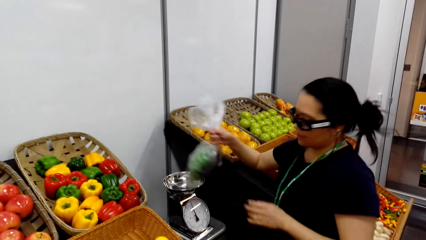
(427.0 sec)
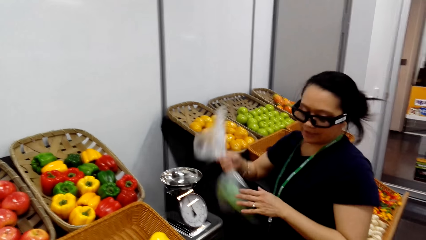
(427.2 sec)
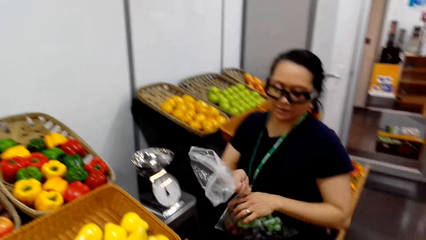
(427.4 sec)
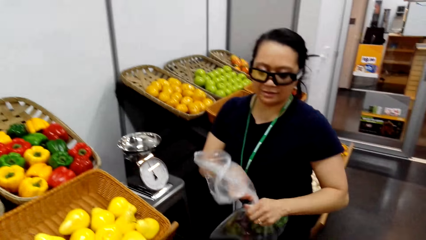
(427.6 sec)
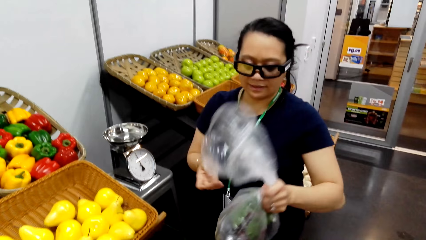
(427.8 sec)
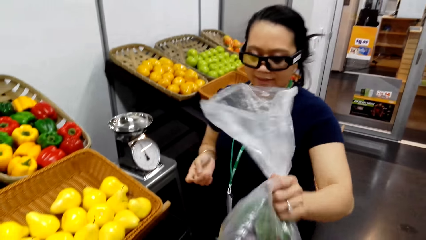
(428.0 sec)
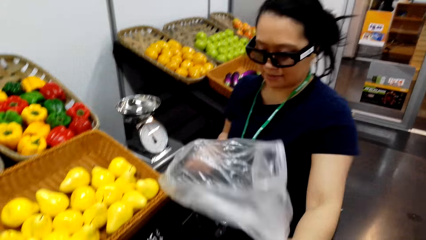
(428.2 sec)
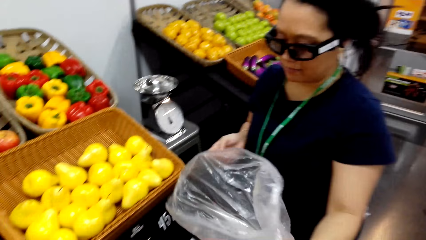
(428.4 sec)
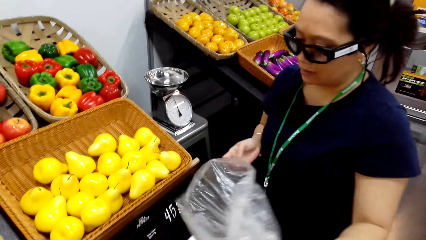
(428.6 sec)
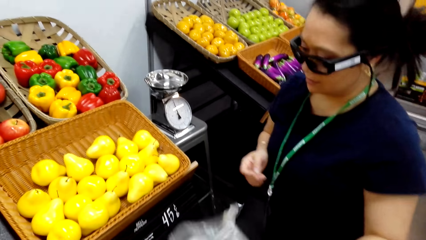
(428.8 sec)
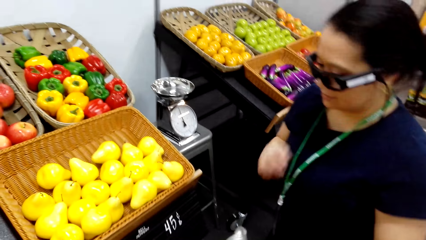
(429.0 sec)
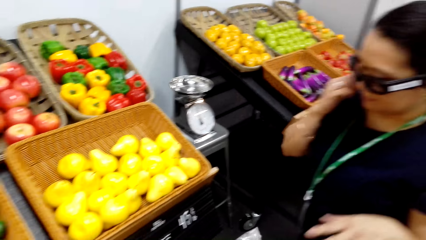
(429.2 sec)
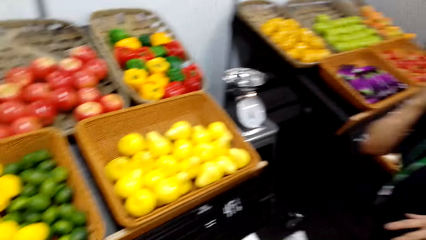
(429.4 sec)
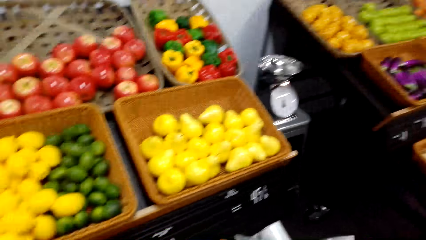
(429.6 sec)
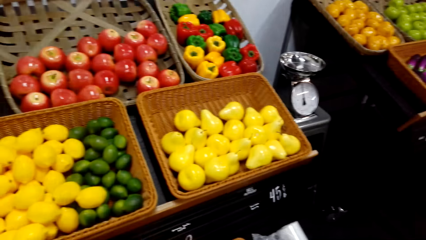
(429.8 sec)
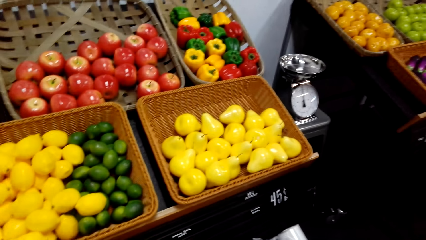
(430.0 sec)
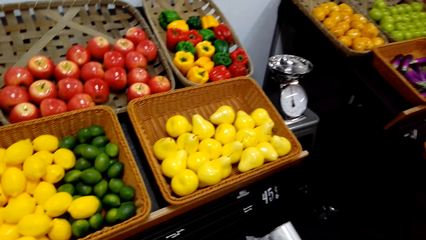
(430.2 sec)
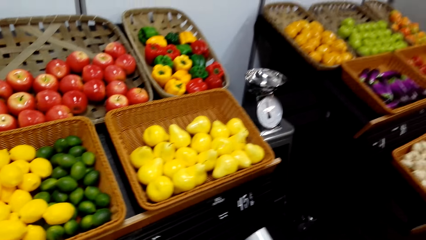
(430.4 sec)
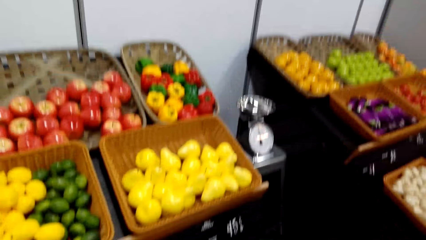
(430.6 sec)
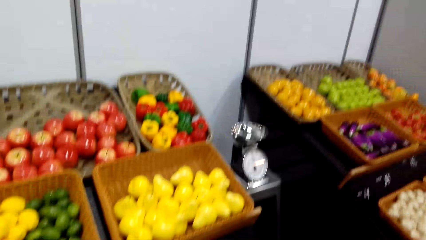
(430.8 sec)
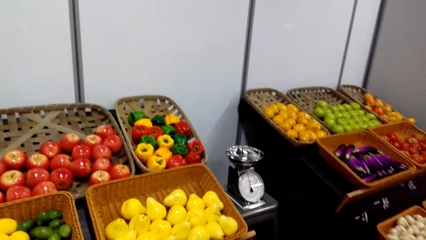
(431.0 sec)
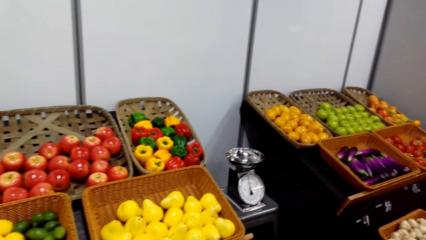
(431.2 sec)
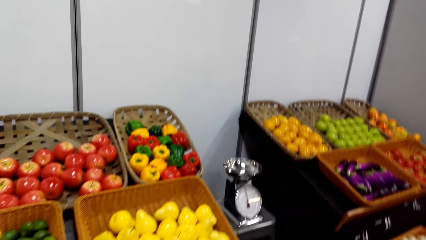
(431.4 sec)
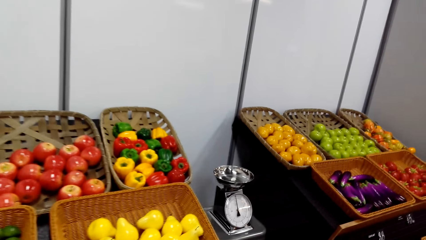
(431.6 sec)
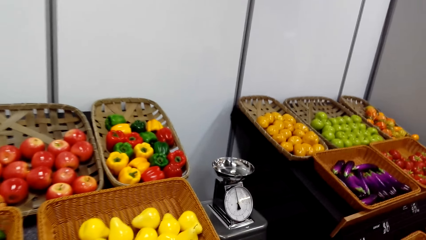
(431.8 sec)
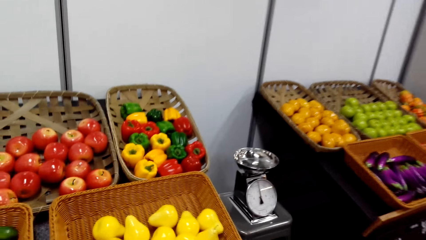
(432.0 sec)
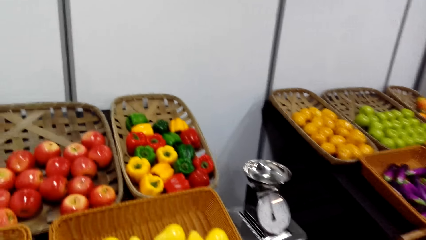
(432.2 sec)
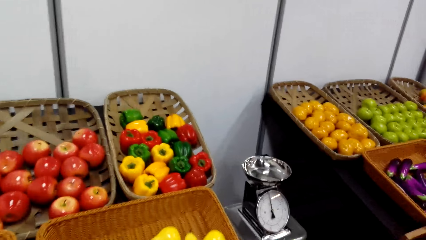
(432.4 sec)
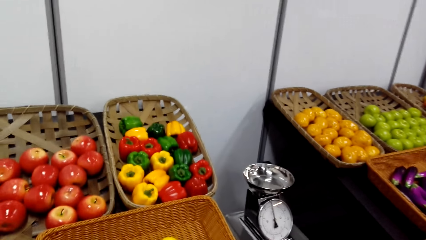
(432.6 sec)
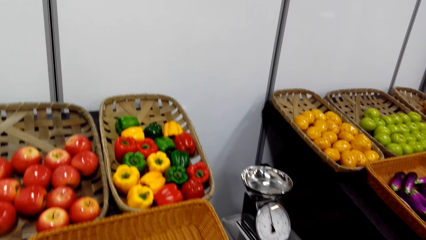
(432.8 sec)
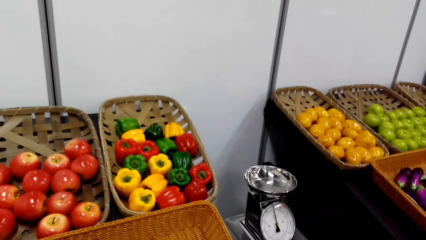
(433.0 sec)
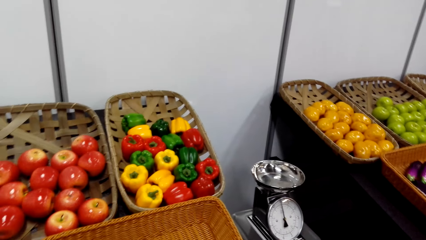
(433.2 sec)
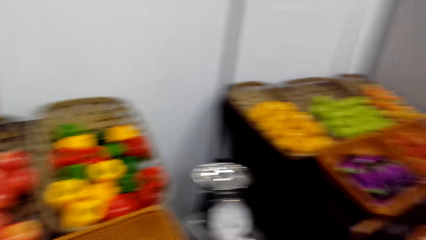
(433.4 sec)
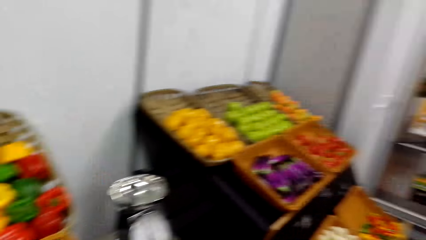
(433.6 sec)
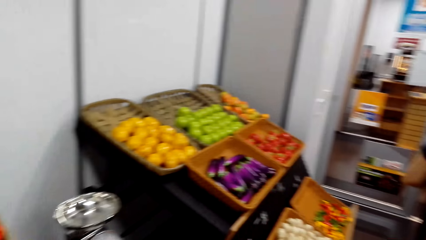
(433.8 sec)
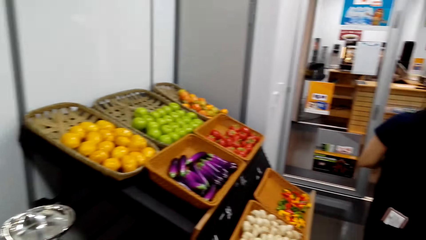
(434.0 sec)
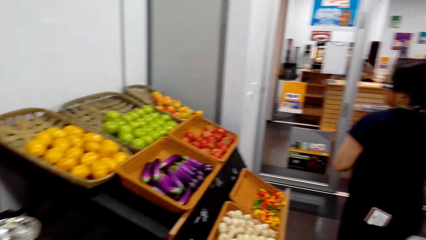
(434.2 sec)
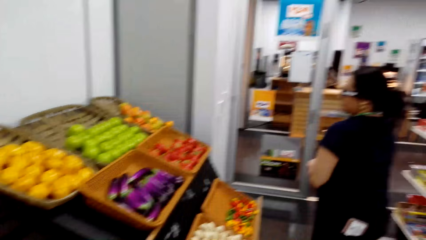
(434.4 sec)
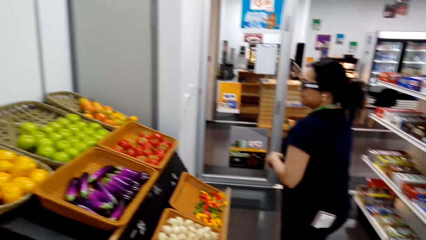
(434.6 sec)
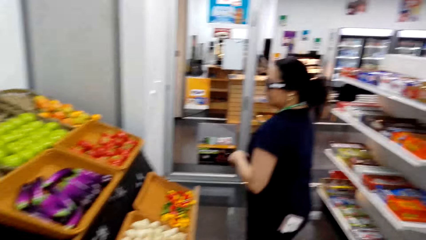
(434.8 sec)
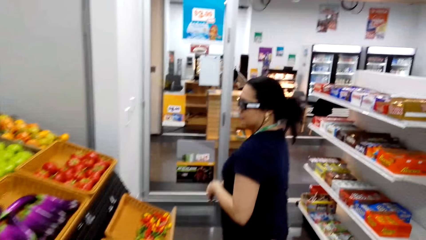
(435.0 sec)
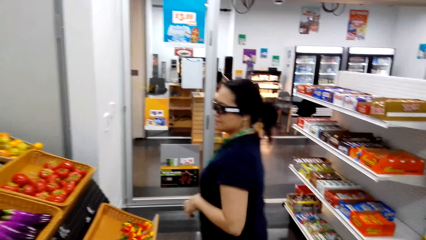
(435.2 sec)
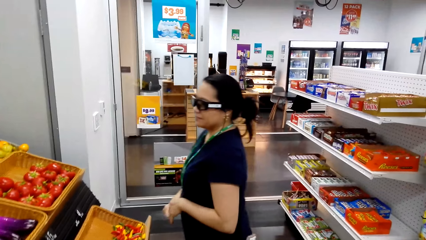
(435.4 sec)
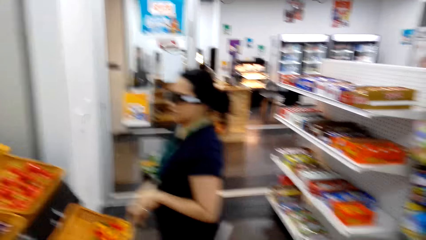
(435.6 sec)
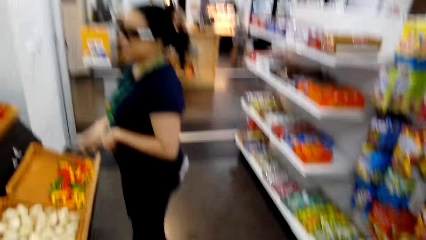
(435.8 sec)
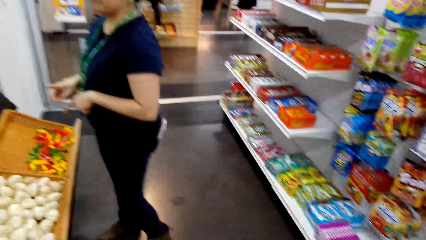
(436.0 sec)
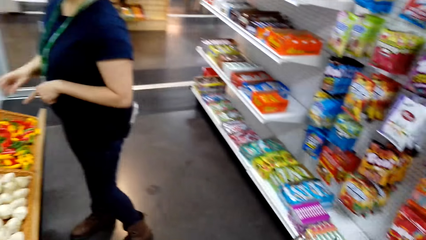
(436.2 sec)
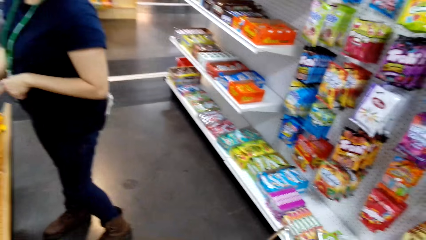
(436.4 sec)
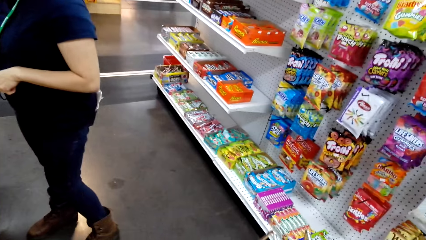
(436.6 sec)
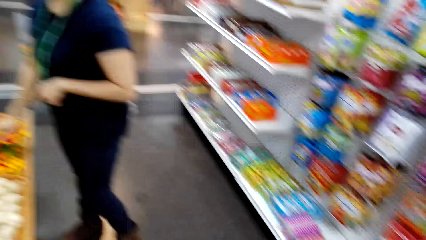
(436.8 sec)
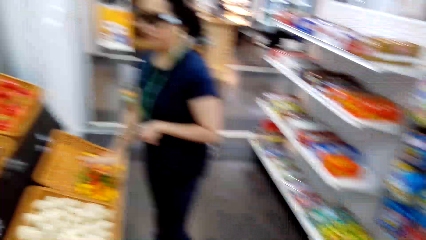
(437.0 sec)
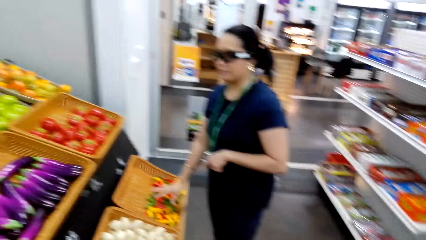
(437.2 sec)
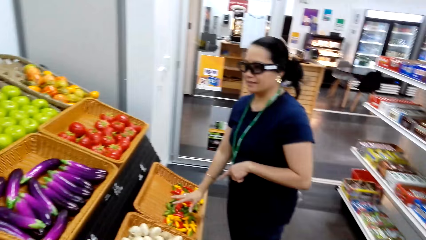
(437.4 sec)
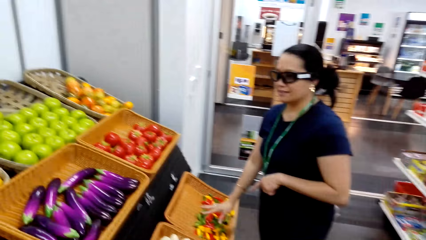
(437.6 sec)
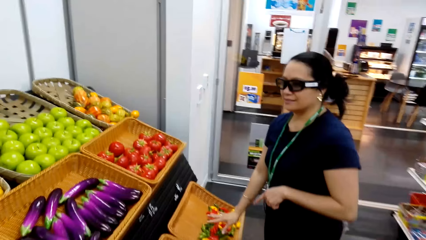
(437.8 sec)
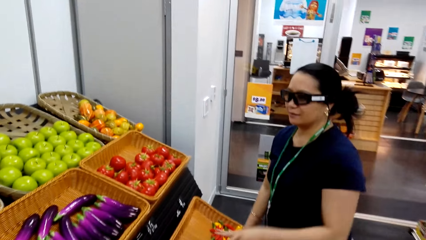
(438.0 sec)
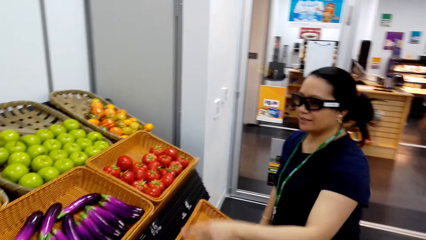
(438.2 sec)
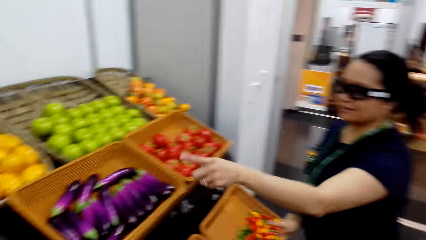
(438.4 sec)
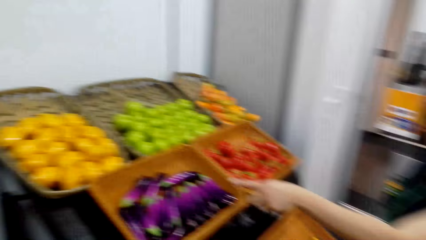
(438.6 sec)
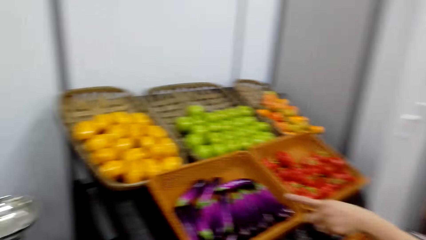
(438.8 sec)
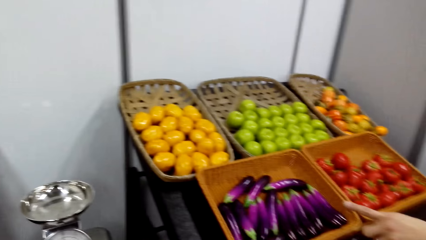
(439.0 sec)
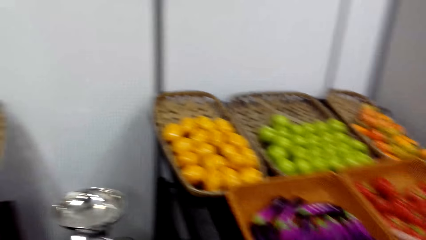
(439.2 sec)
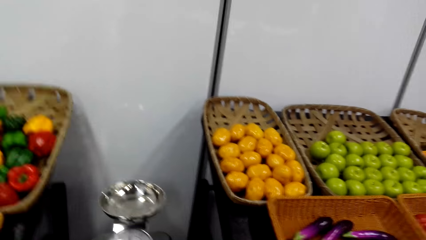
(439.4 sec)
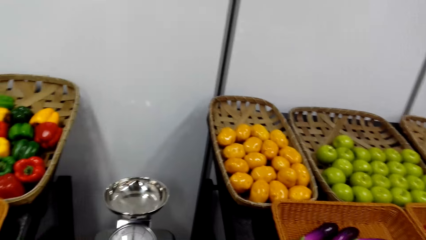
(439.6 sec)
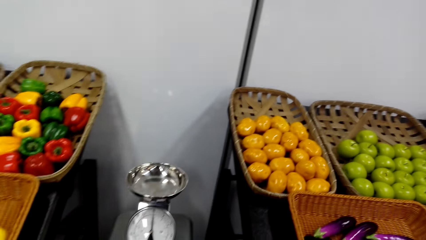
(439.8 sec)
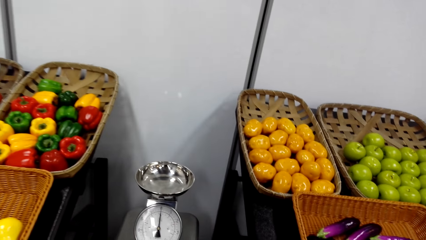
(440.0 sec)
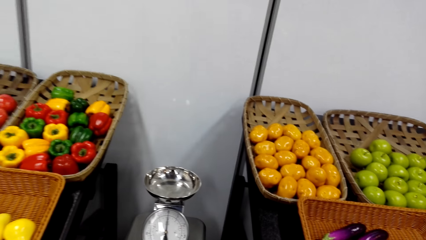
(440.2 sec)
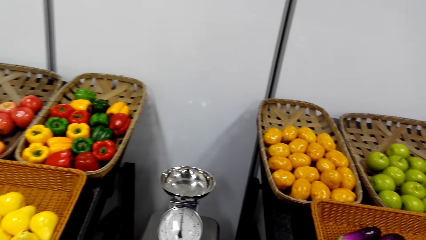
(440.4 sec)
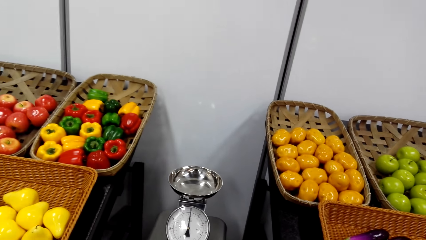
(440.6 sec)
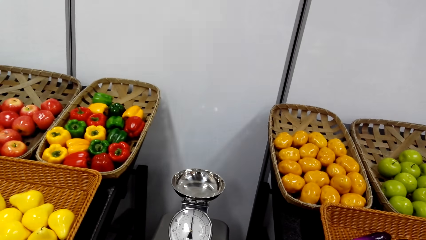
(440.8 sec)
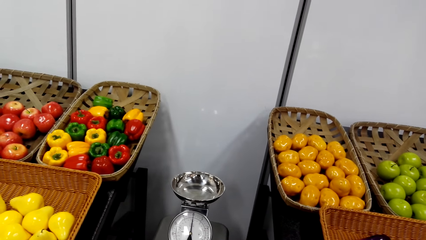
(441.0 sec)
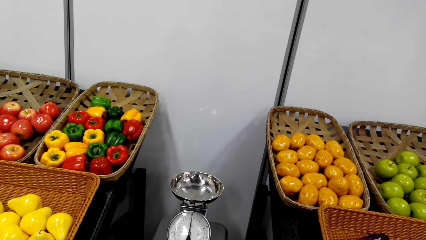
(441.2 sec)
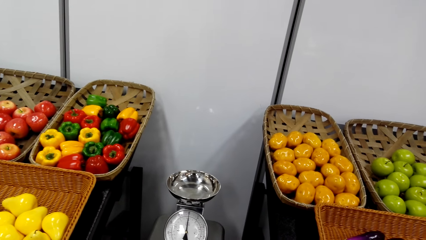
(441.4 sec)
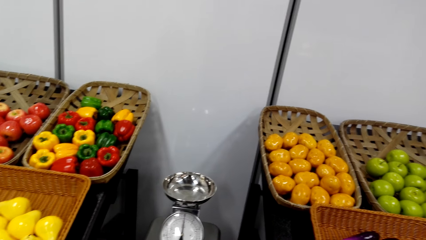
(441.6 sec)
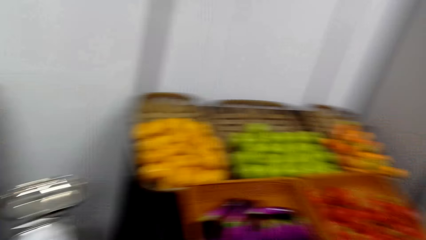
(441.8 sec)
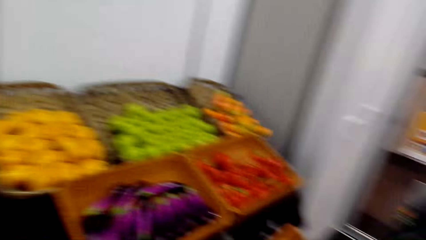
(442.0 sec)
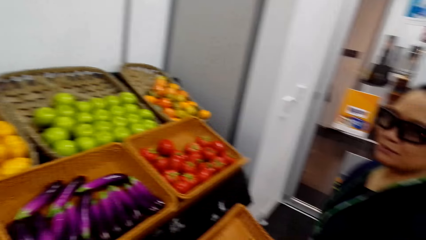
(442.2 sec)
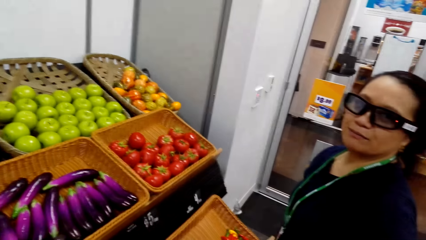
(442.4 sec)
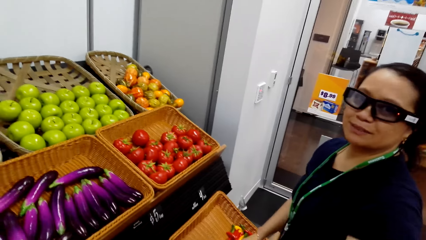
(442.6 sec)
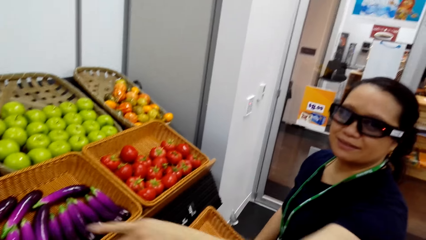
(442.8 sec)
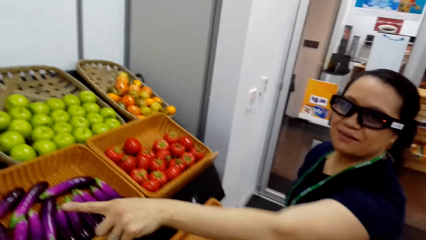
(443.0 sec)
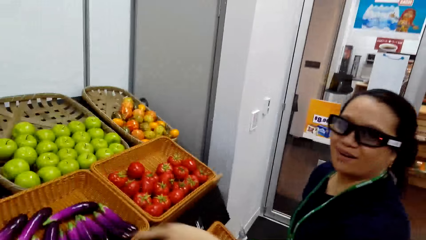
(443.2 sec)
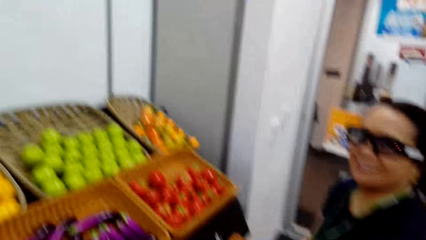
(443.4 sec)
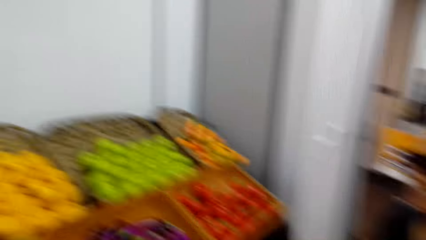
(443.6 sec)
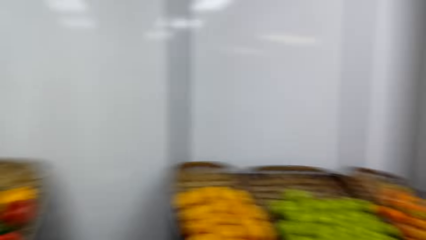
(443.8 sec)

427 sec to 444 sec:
The woman picks up the paper bag of grapes with her right hand from the weighing scale. She gives the camera wearer the fruit. She puts the paper bag of grapes in the shopping basket. The camera wearer looks at the grocery and laughs. The woman talks to the camera wearer. The camera wearer looks at the woman. The woman talks to the camera wearer. The camera wearer looks at the bell pepper. The woman talks to the camera wearer. The camera wearer looks at the woman.
